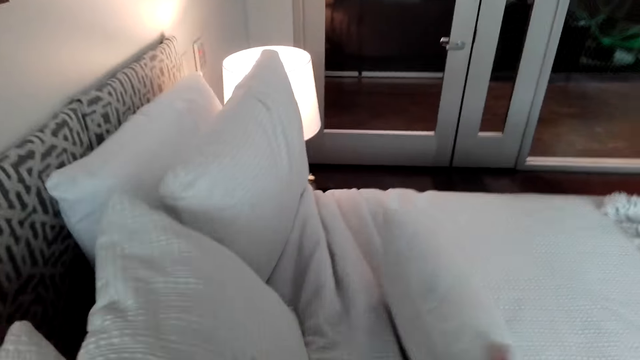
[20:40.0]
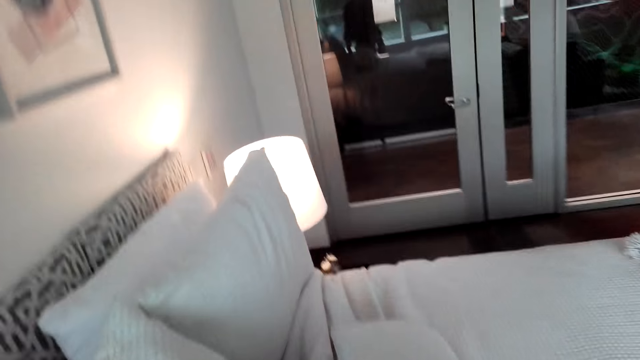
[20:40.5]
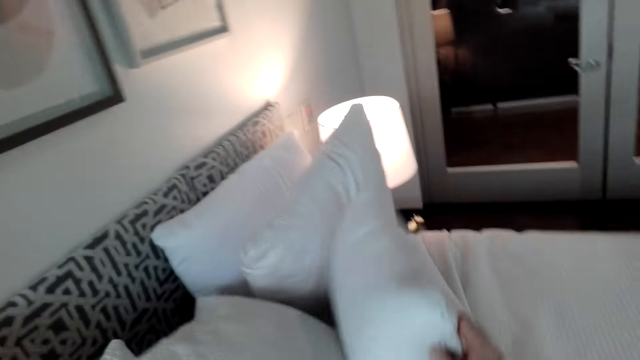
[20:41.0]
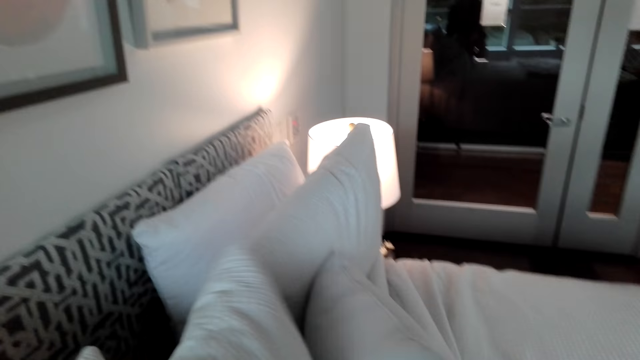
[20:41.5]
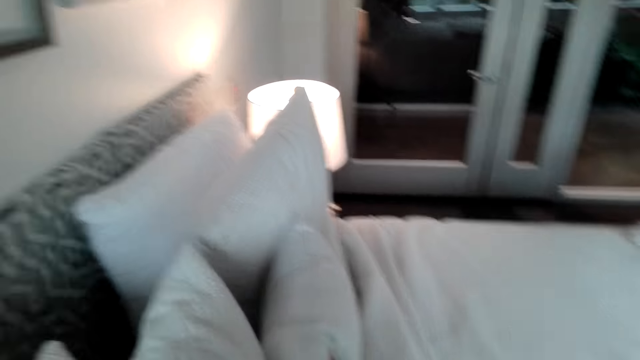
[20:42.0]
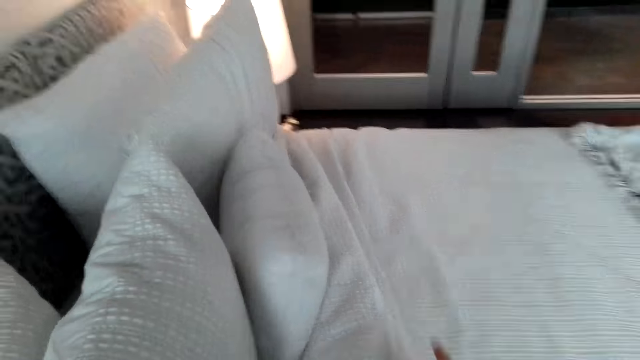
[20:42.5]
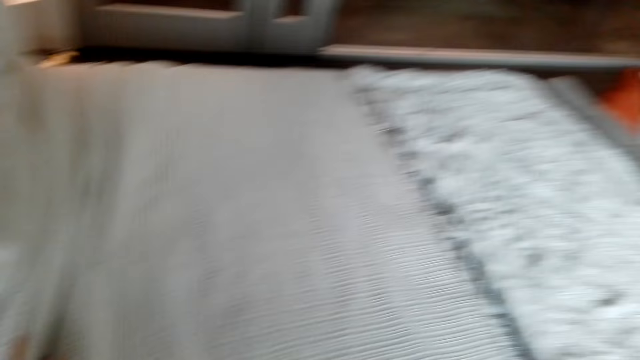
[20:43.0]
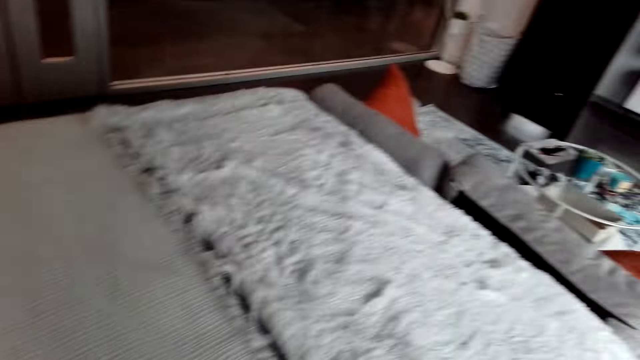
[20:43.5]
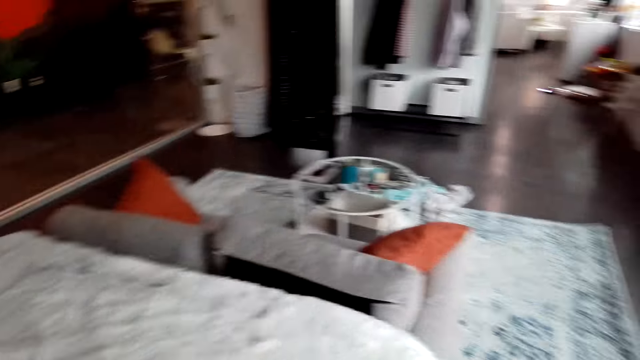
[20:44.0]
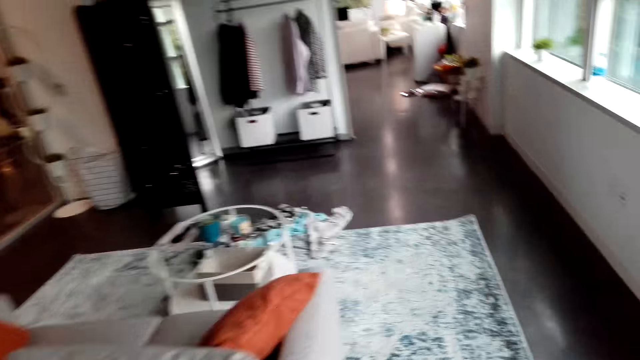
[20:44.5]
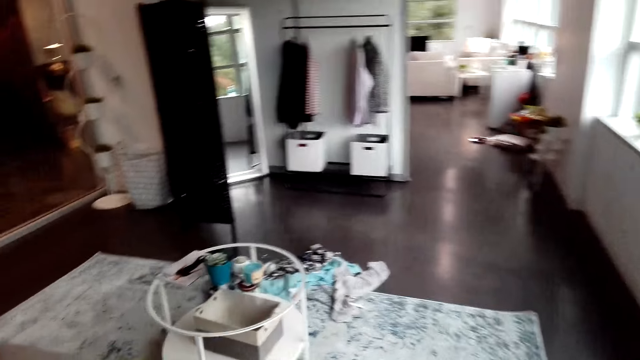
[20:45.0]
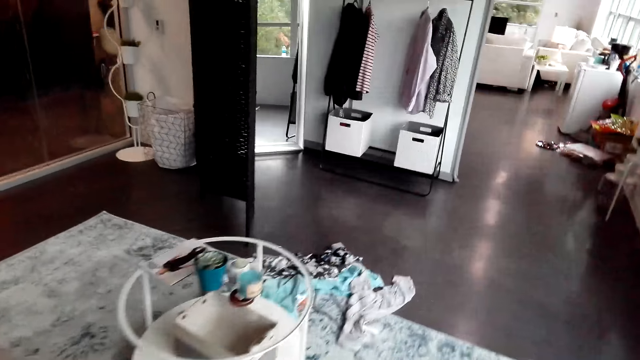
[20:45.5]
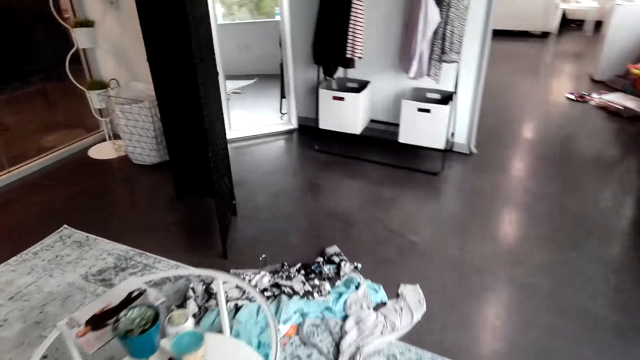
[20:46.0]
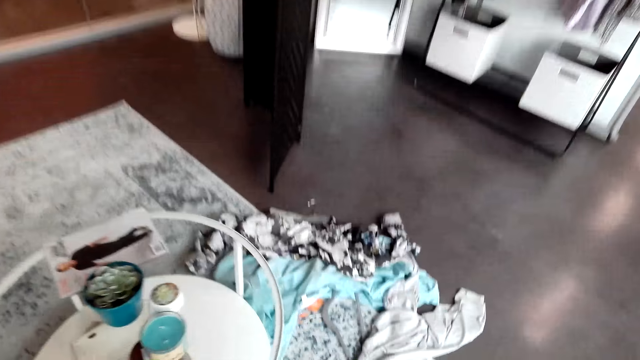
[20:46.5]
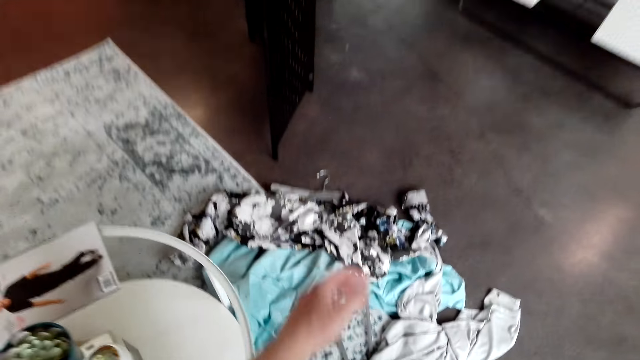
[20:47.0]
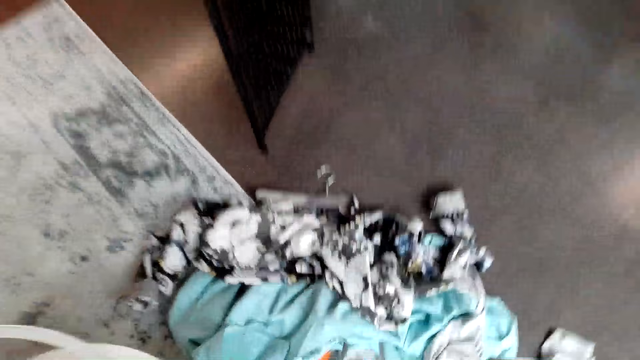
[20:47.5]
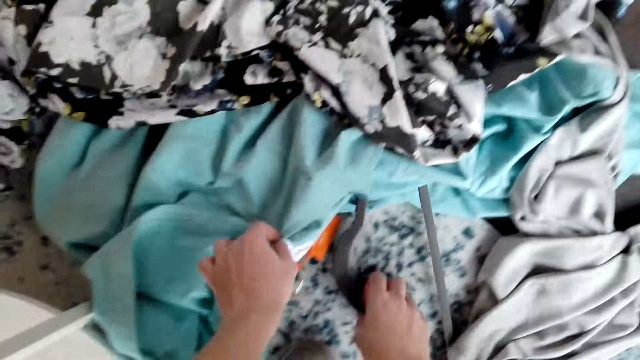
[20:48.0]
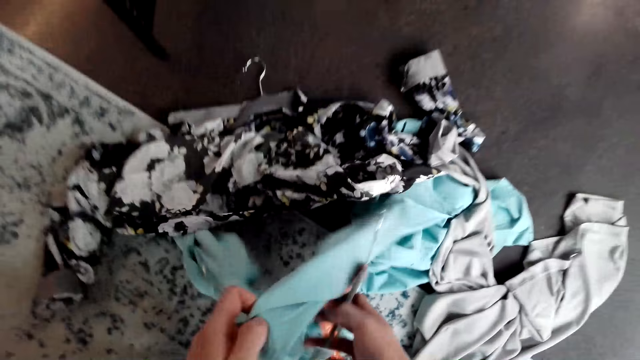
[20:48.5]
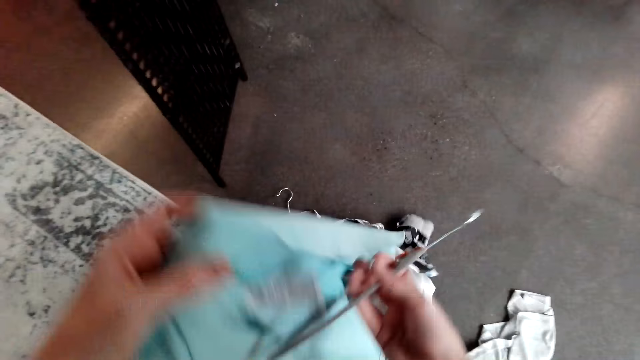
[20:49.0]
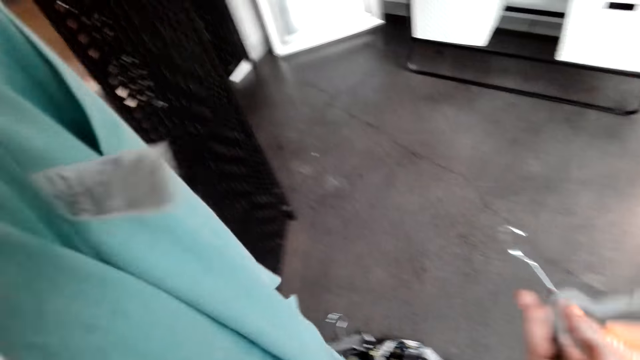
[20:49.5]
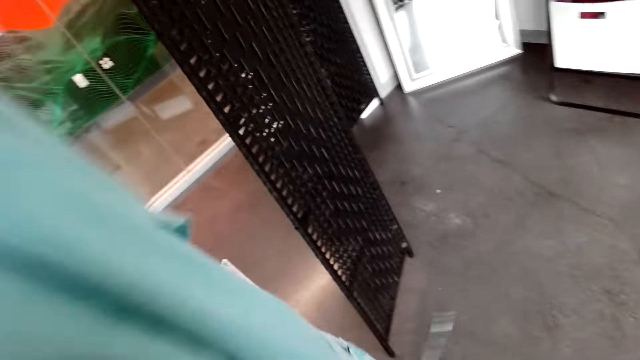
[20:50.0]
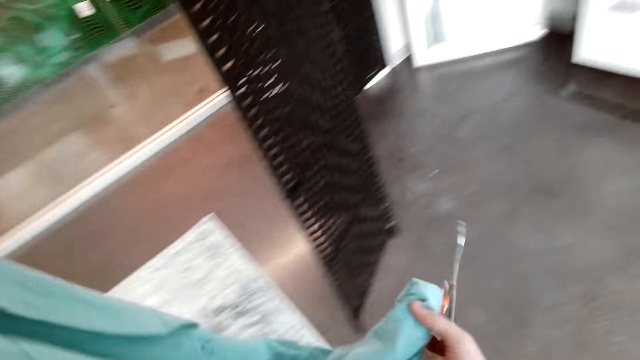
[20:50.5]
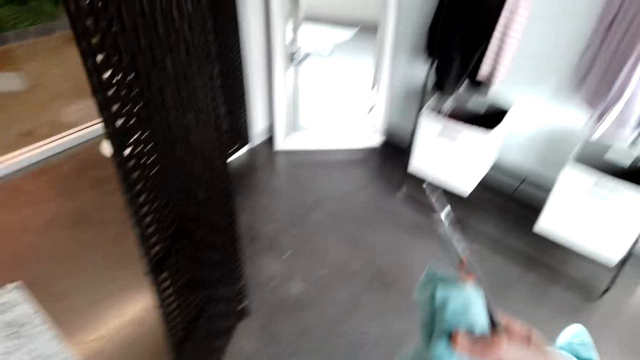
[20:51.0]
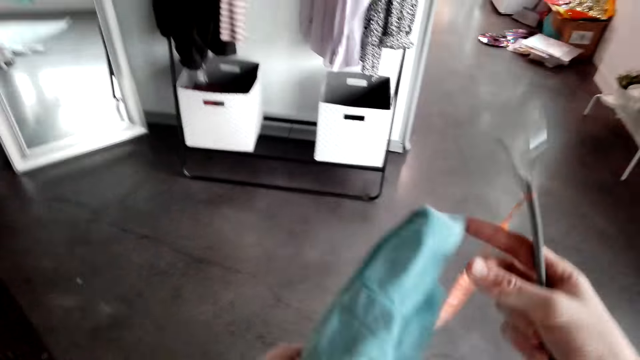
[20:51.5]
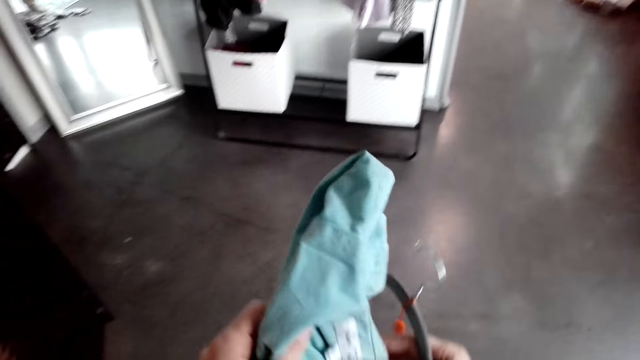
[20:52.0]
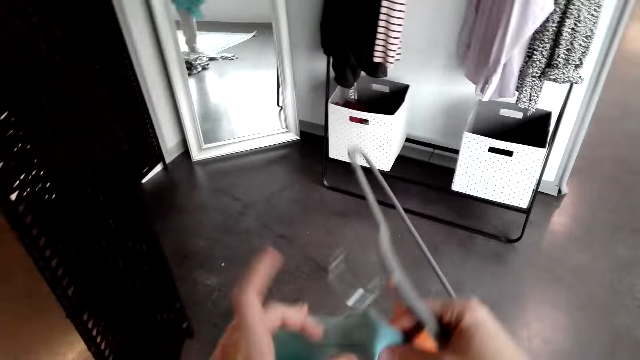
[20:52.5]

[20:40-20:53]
The camera wearer walks in the room. They pick a shirt from the floor.

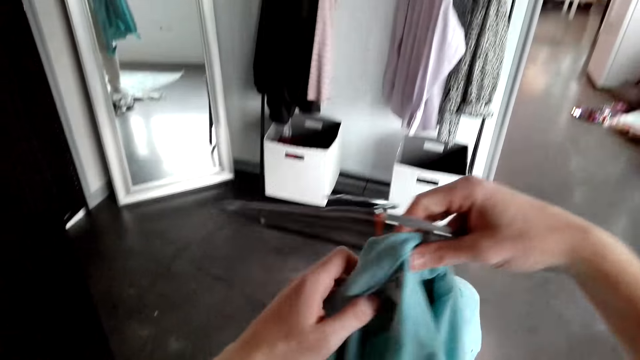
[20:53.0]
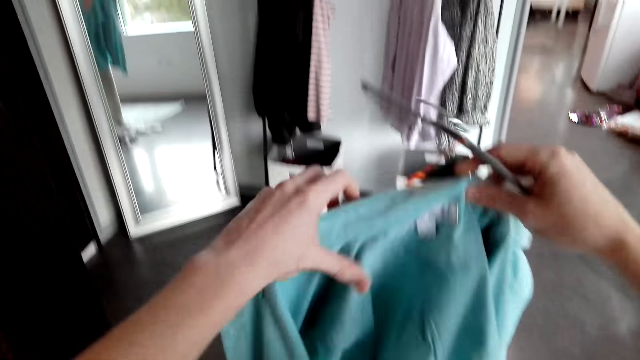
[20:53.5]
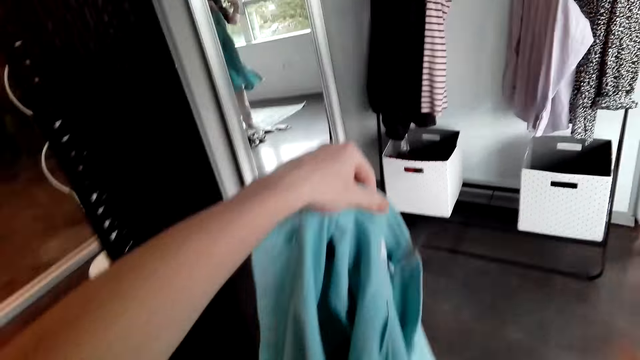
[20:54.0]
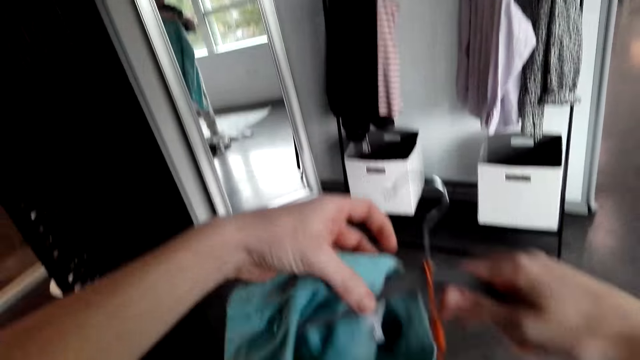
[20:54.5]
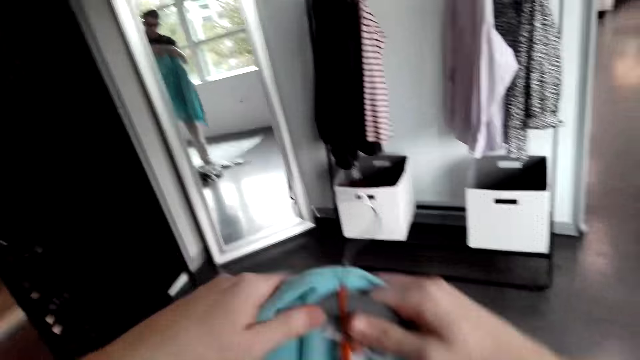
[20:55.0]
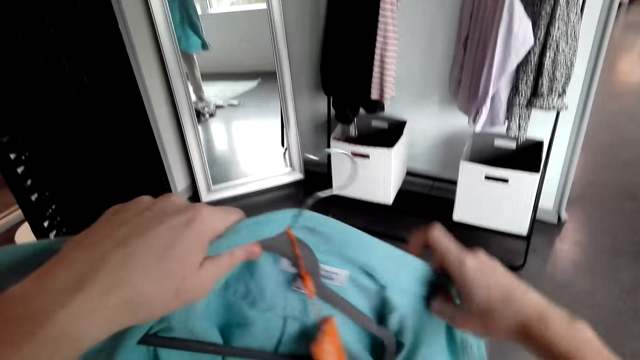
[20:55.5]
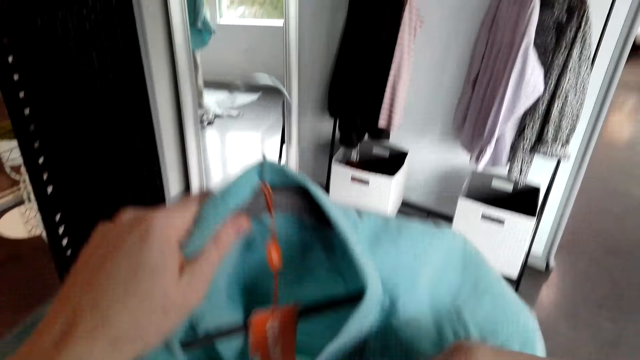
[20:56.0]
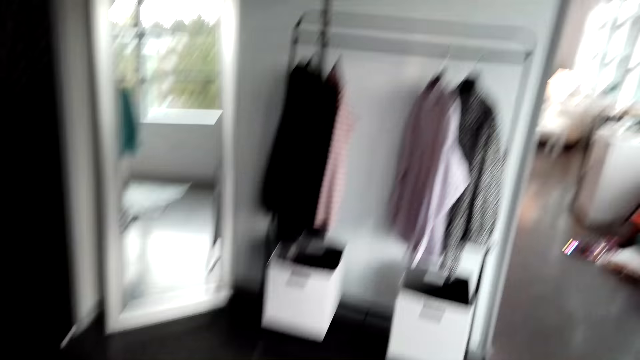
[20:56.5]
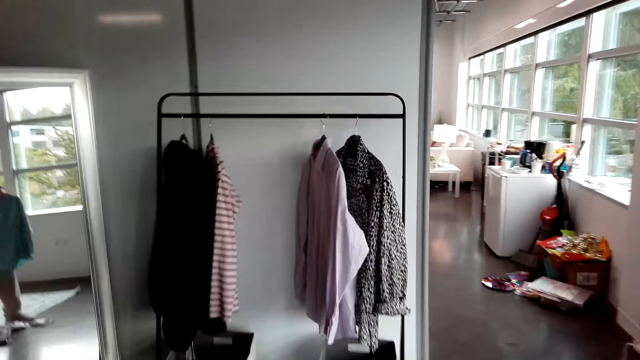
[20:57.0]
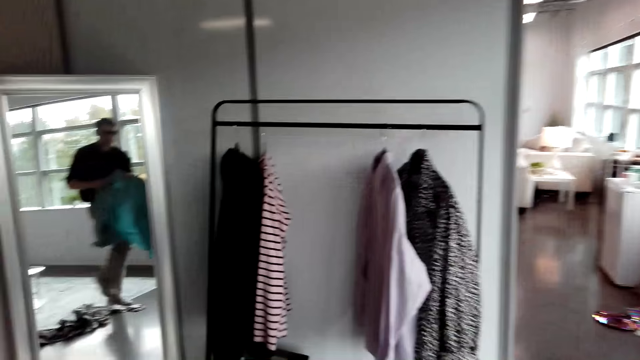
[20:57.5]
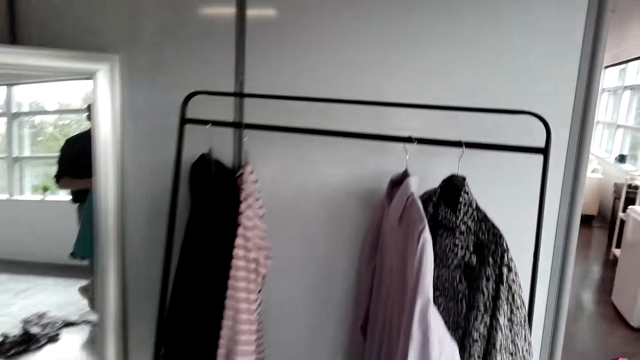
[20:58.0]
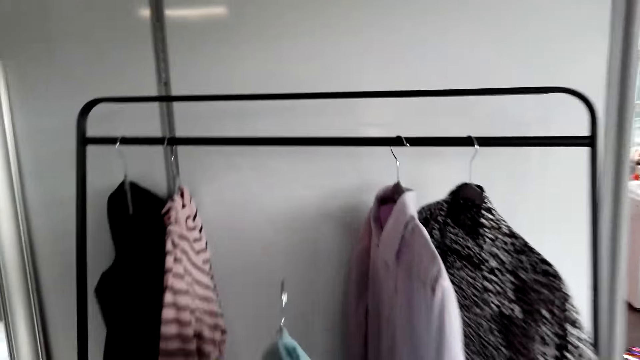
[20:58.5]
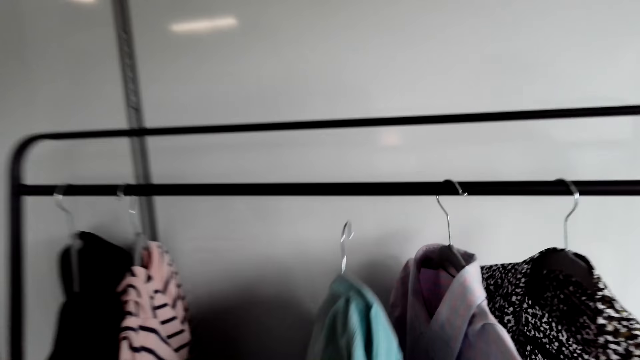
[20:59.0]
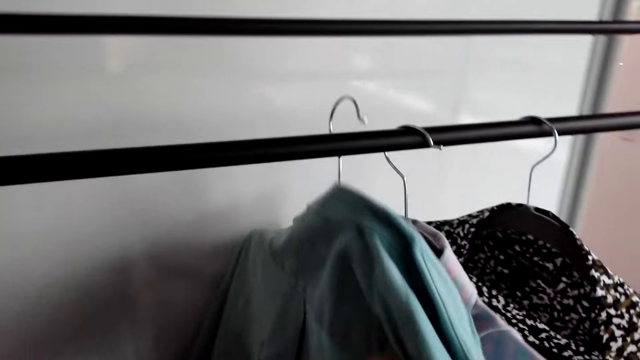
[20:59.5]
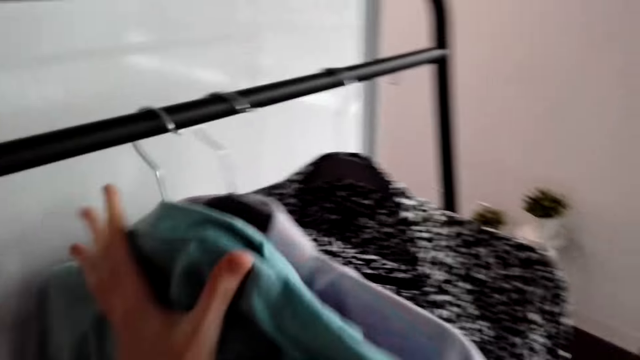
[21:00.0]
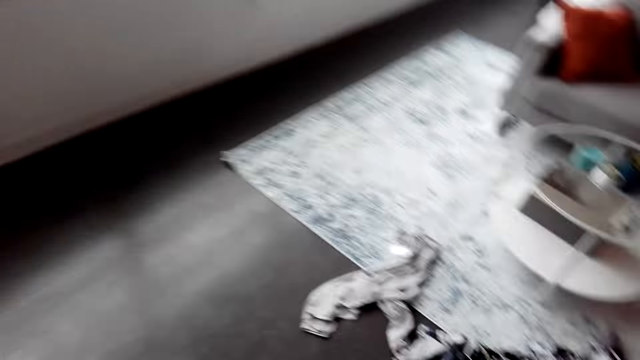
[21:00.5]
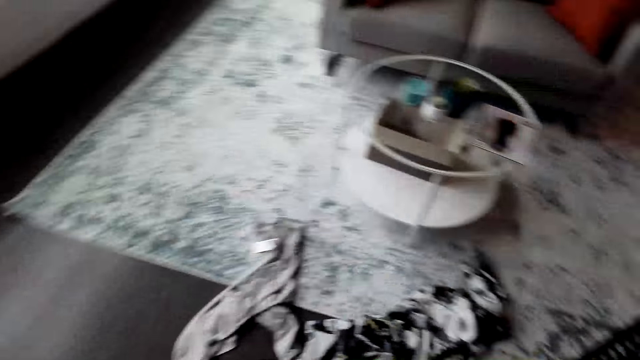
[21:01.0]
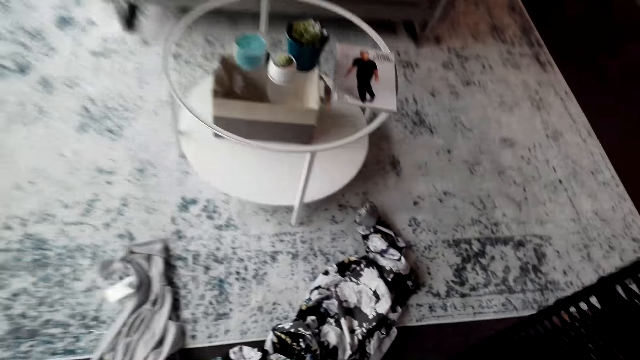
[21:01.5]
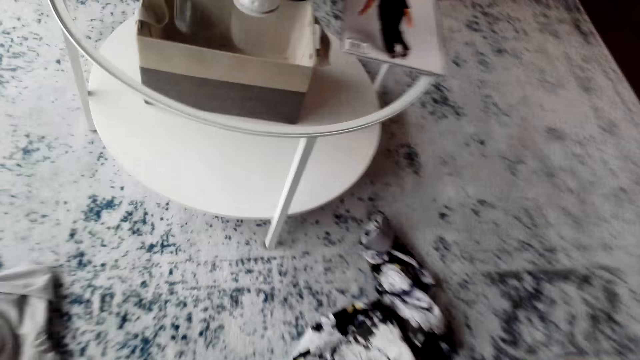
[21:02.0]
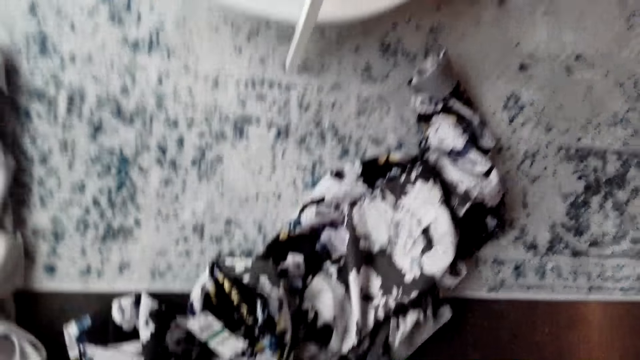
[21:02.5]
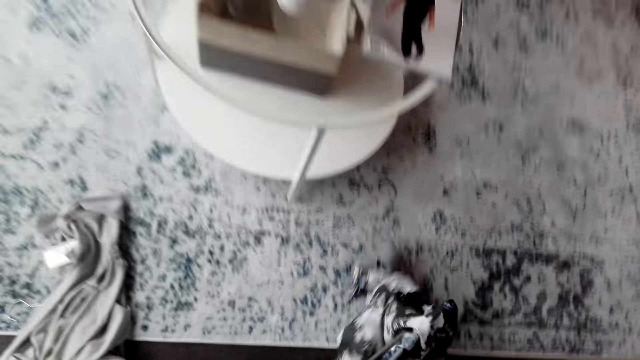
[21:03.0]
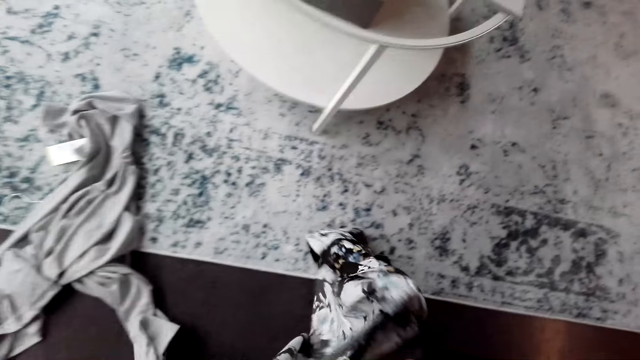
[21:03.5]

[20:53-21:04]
The camera wearer puts the hanger on the shirt. They hang the shirt. They pick a shirt from the floor.
